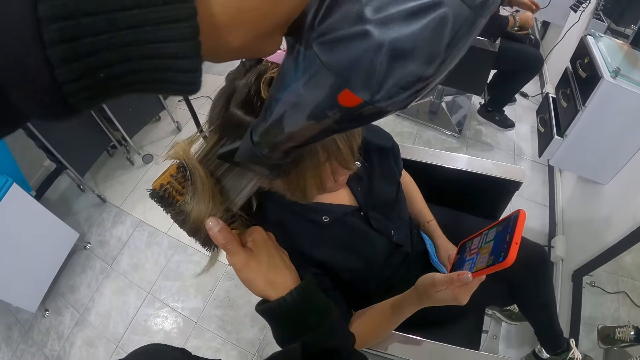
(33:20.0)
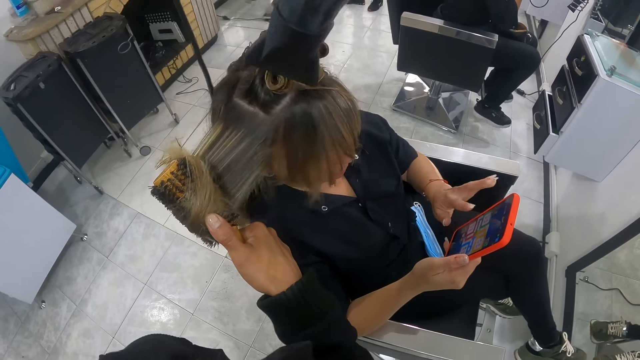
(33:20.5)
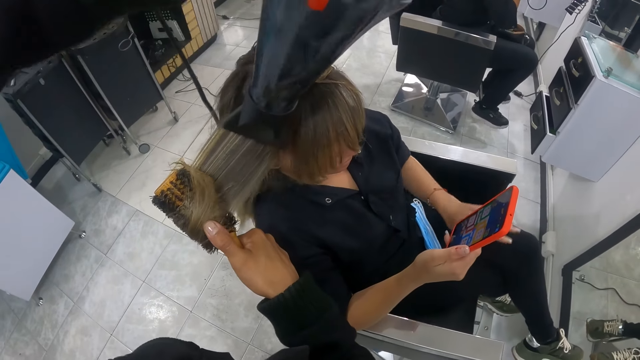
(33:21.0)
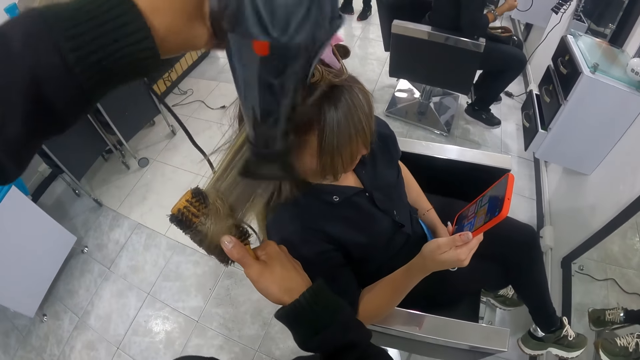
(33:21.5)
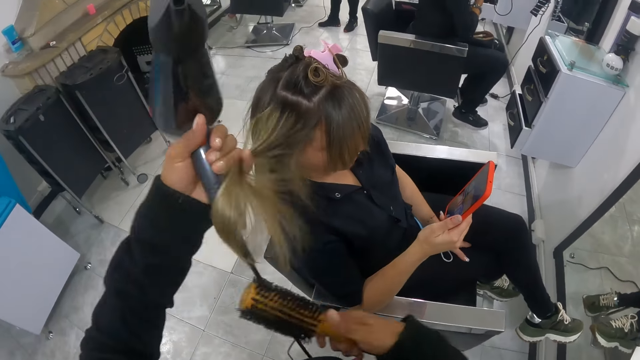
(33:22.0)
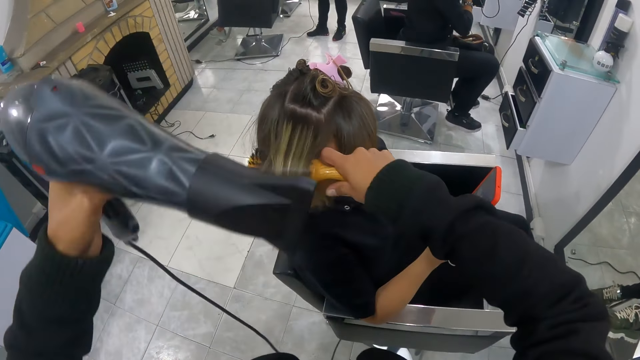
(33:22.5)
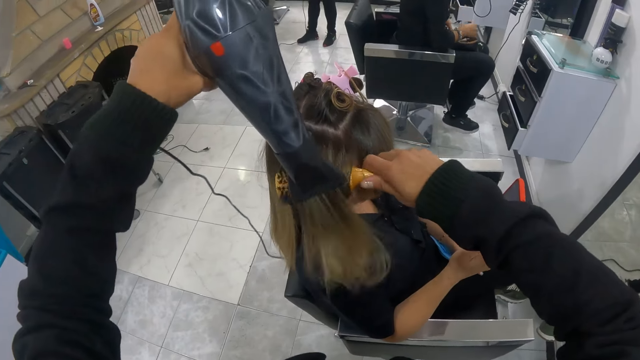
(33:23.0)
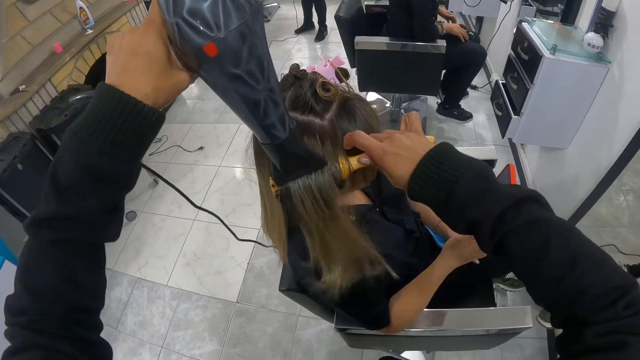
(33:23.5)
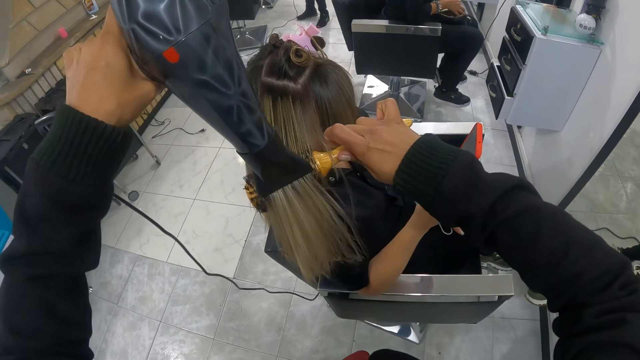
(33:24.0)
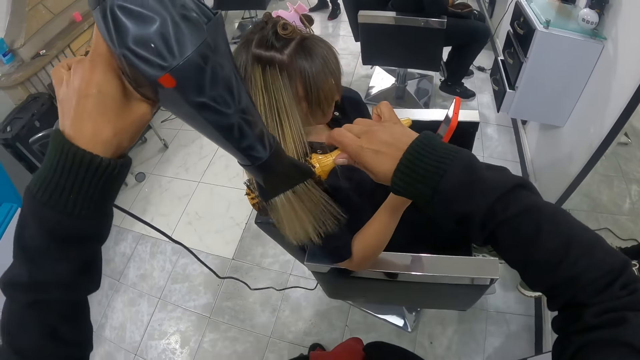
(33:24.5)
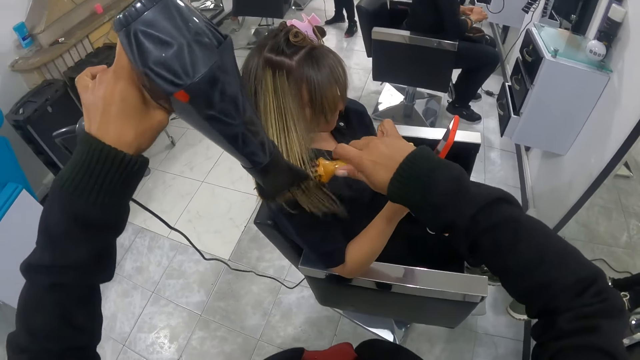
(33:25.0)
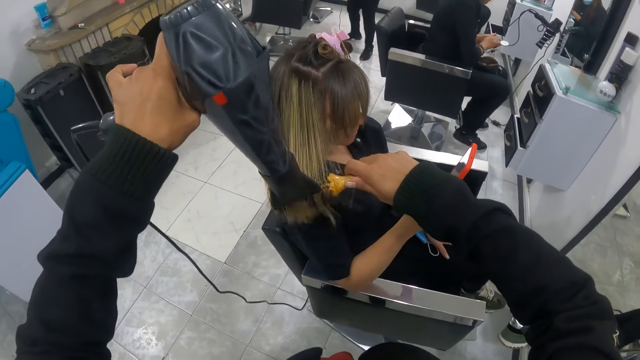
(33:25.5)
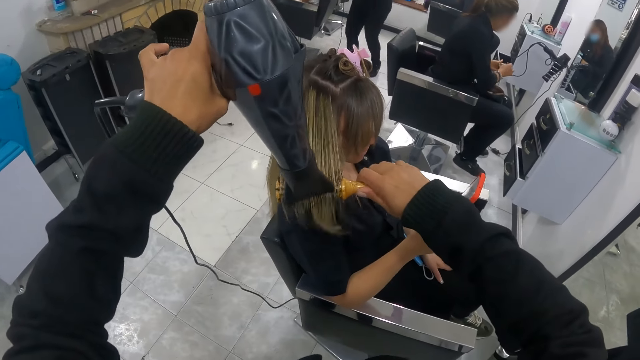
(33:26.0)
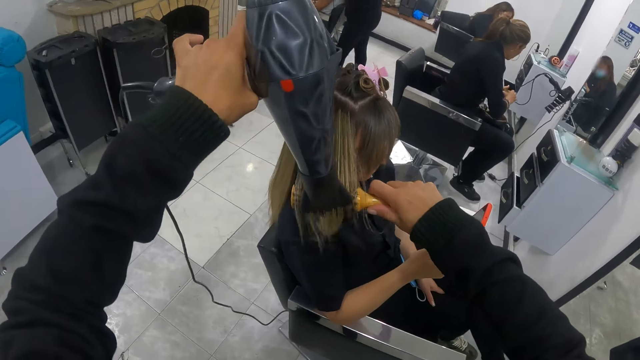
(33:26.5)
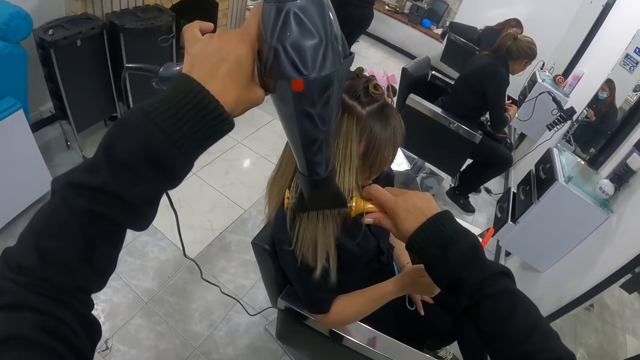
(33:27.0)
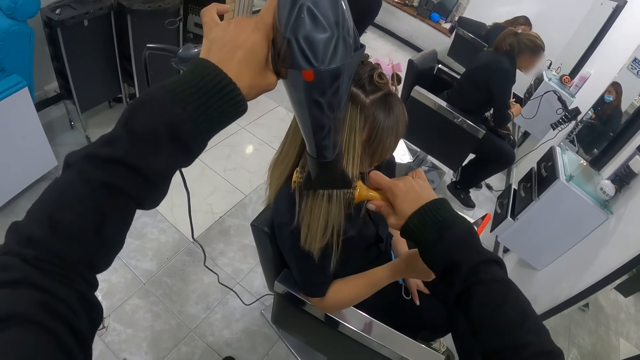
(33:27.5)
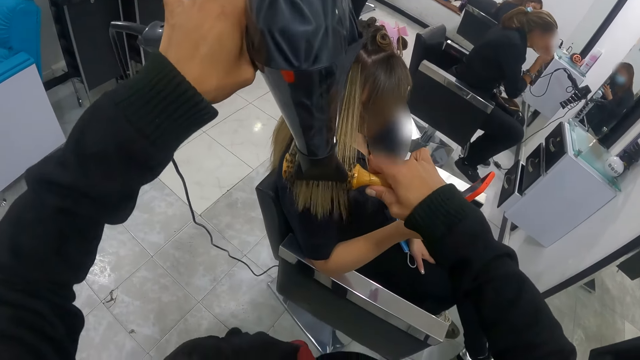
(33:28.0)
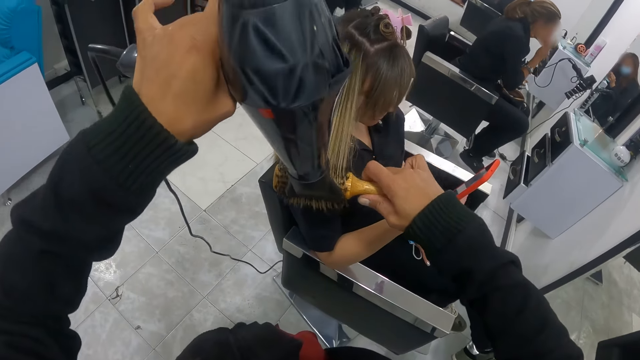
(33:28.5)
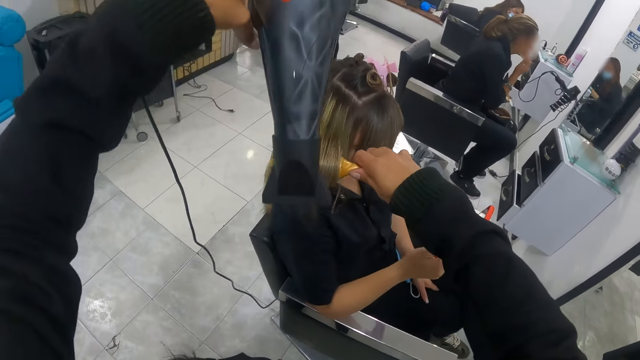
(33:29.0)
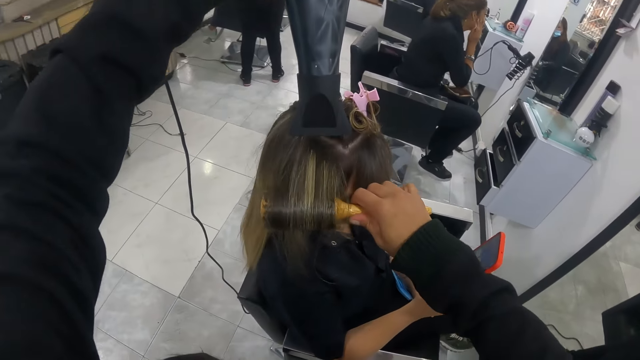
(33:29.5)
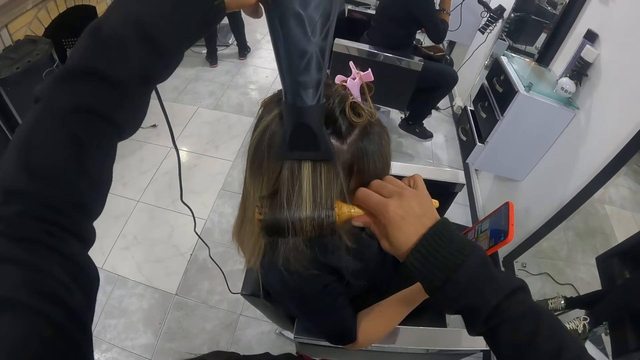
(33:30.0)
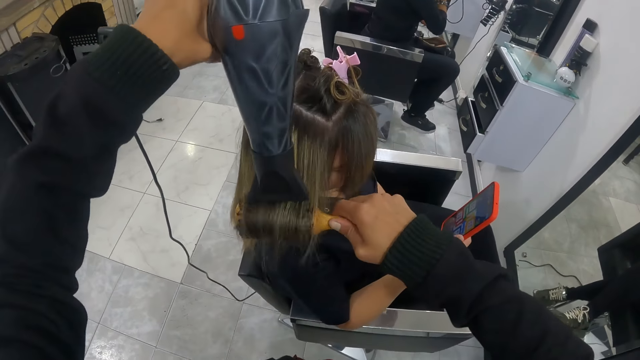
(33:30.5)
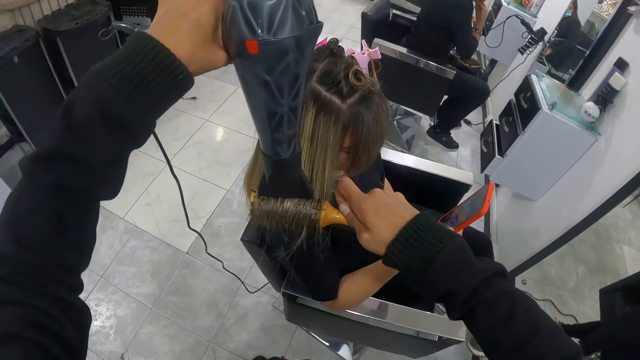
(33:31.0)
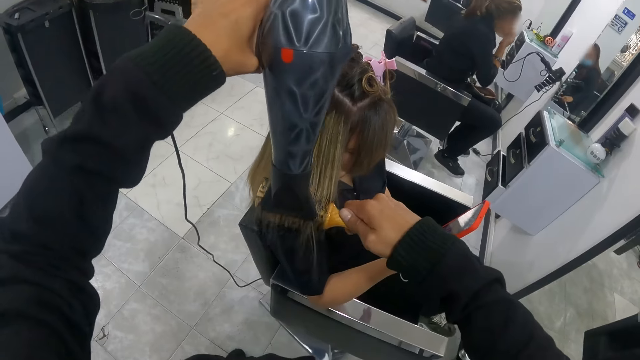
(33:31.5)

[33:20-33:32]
The camera wearer blow-dries the hair with a blow-dryer. She rolls the hair of a woman with her left hand on a brush in her right hand. She touches the hair with her hand. She dries the hair of the woman with a hairdryer in her left hand. Another woman applies a foundation powder on her face with her right hand. The camera wearer coils the hair with the hair brush. She blow-dries the hair with the blow-dryer.

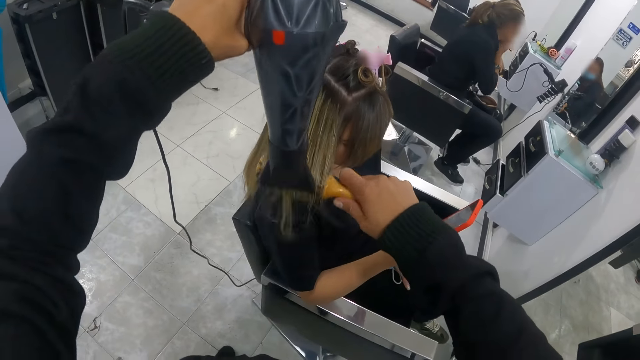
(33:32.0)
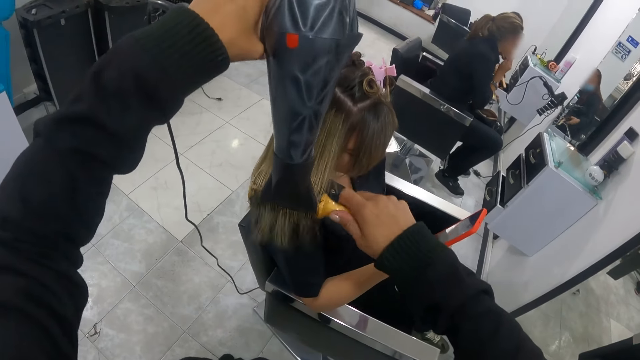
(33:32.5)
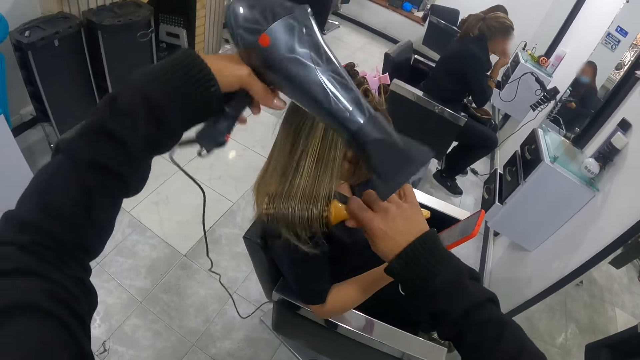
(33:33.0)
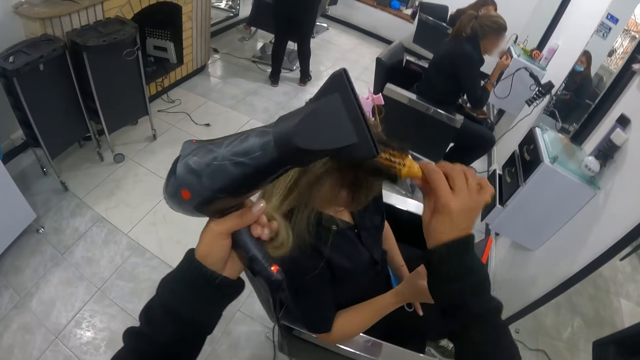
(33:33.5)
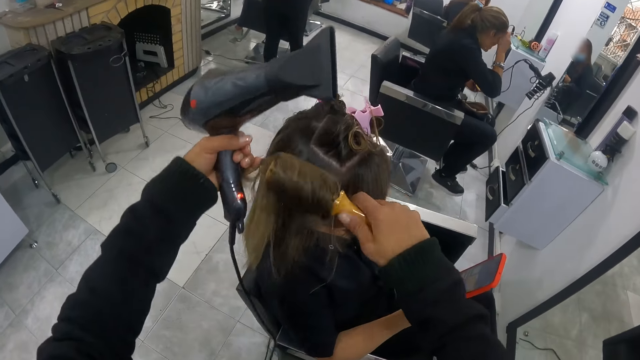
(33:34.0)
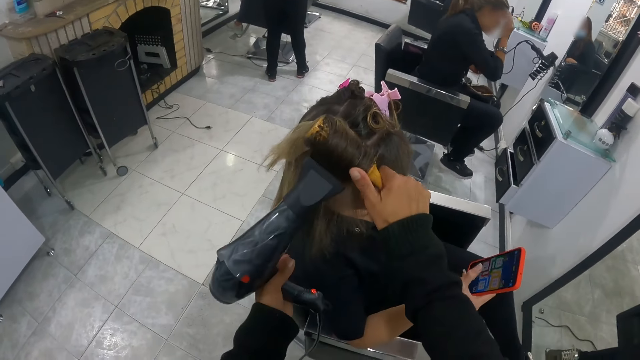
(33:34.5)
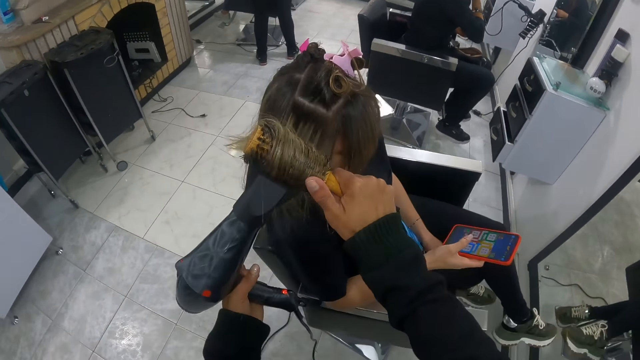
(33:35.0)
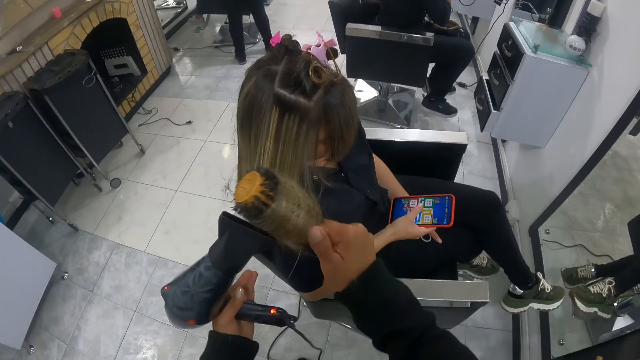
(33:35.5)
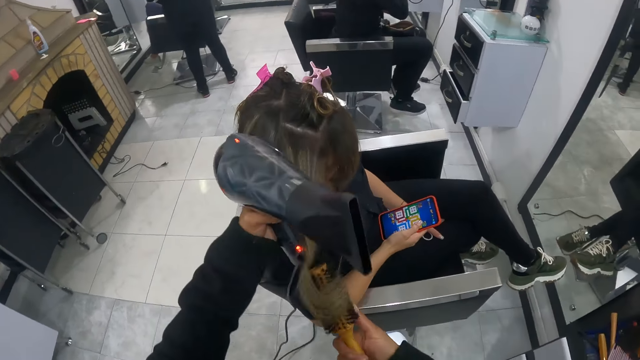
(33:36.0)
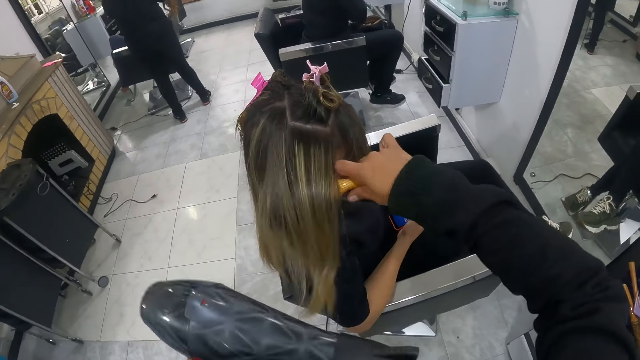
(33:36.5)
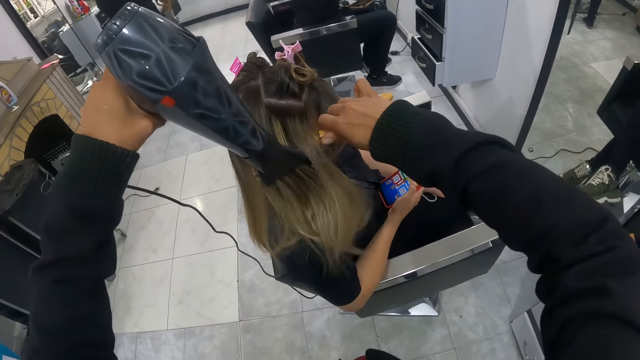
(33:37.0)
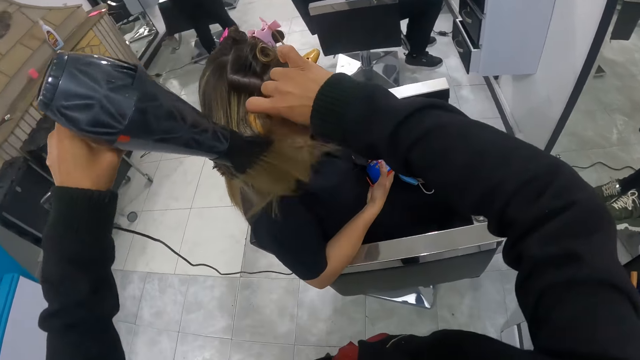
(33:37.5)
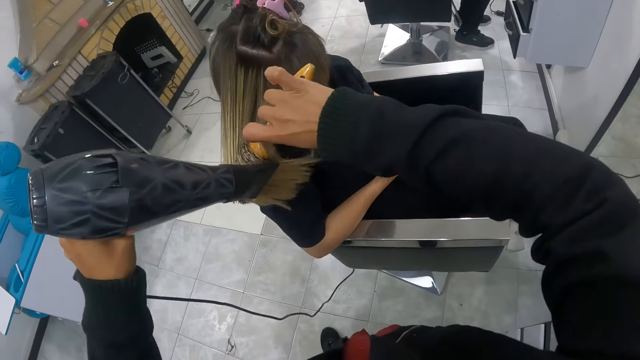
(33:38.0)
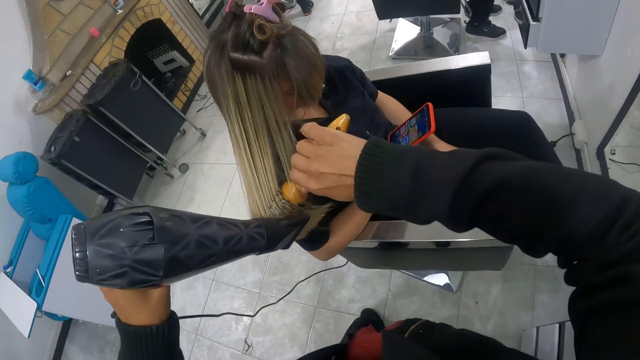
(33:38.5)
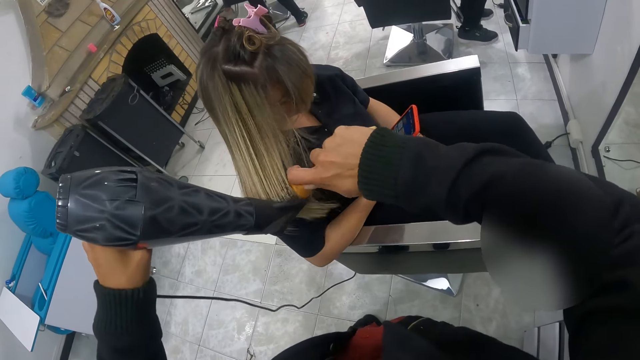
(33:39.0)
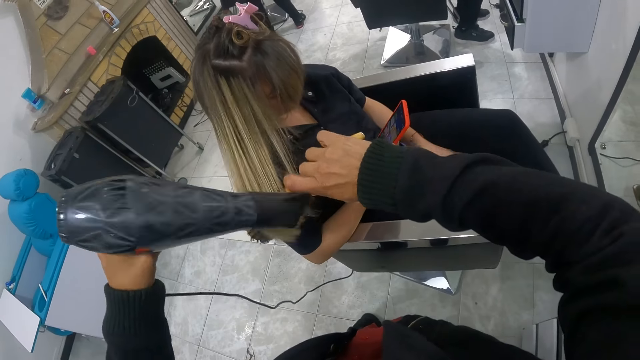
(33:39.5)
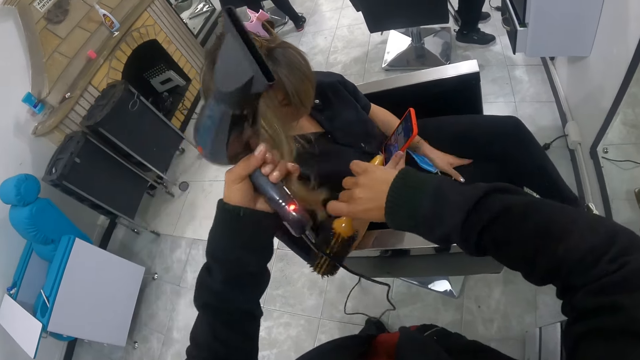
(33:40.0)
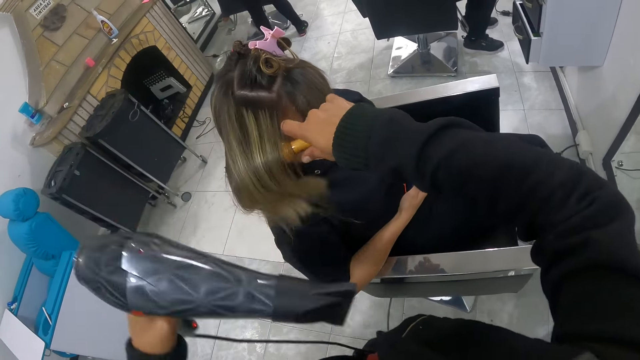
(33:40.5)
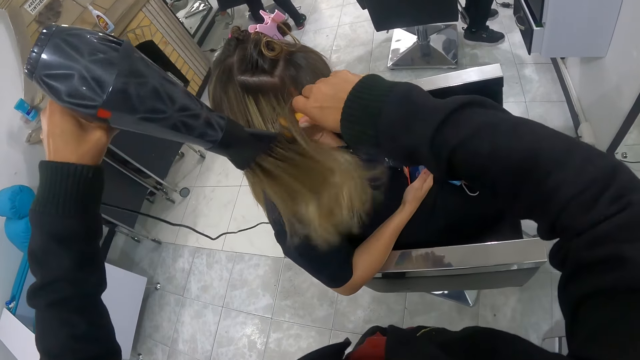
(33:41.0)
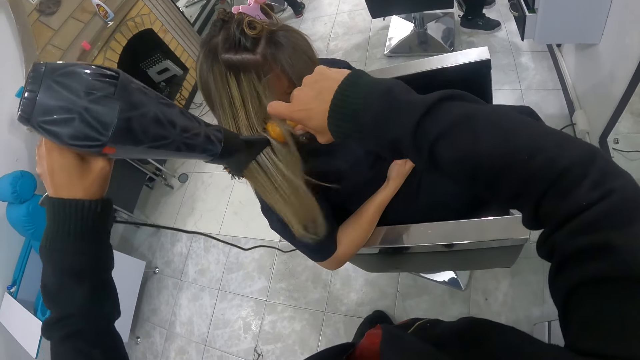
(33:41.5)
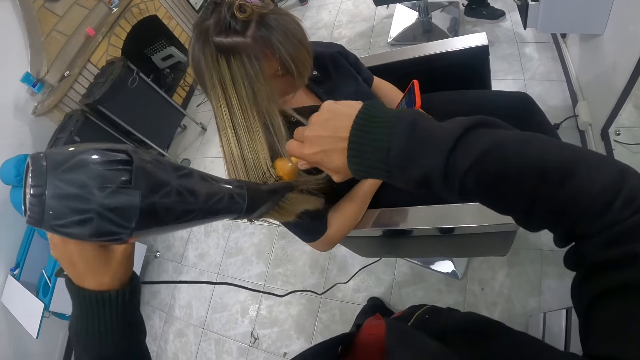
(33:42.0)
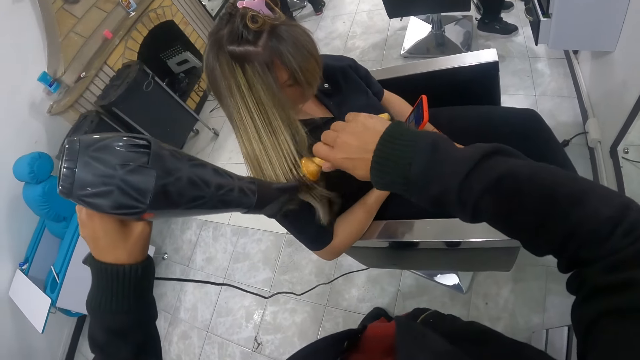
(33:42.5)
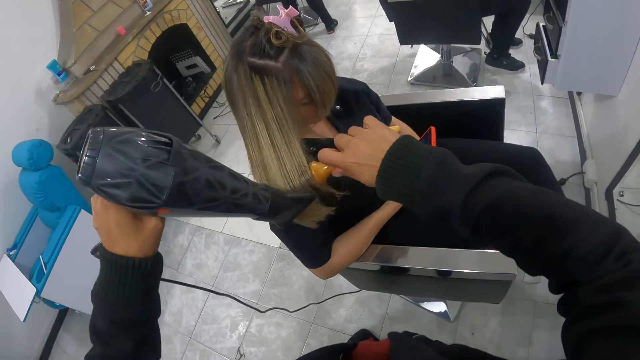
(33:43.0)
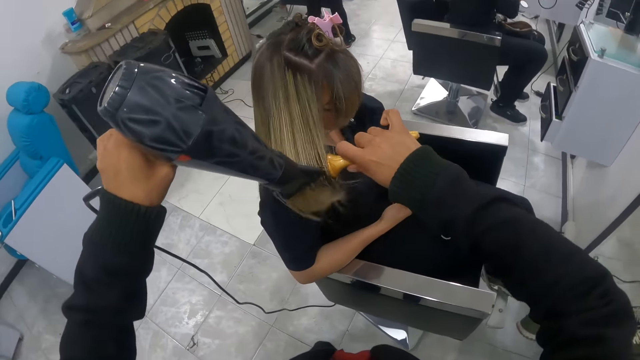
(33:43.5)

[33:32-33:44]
The camera wearer rolls the hair of a woman with her left hand on a brush in her right hand. She touches the hair with her hand. She dries the hair of the woman with a hairdryer in her left hand. She rolls the hair of the woman with her left hand on the brush in her right hand. She dries the hair of the woman with the hairdryer in her left hand. She rolls the hair of the woman with her left hand on the brush in her right hand. She touches the hair with her hands. She dries the hair of the woman with the hairdryer in her left hand.
